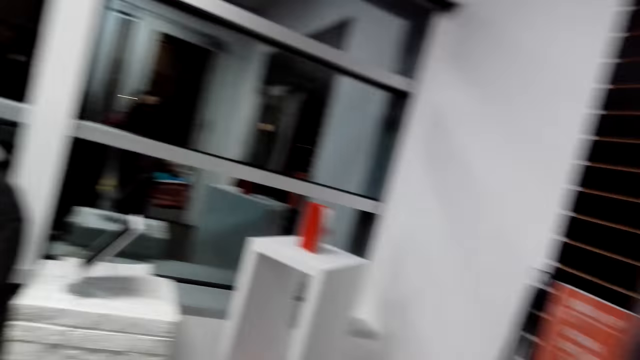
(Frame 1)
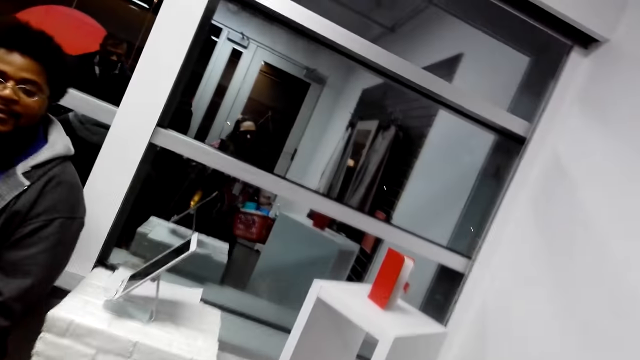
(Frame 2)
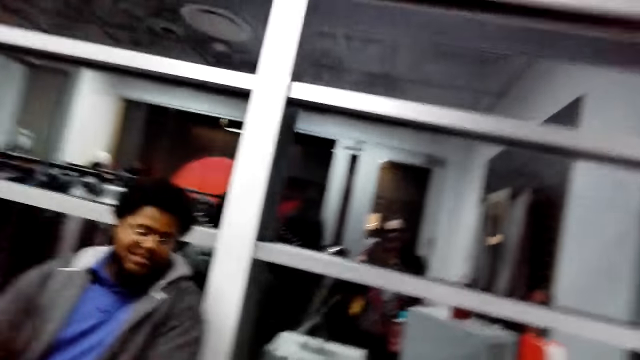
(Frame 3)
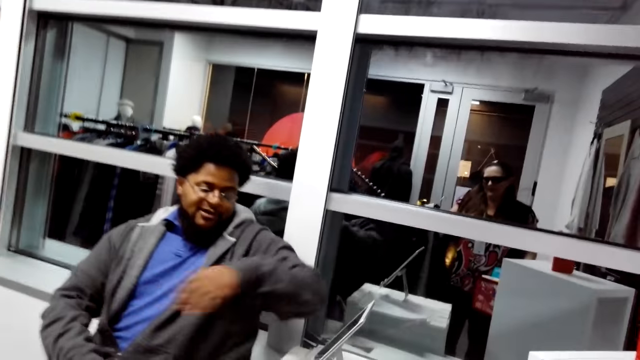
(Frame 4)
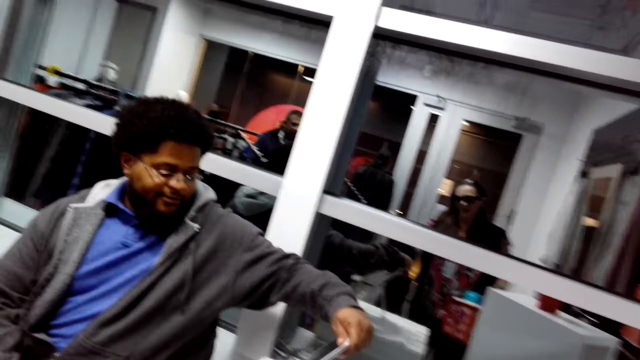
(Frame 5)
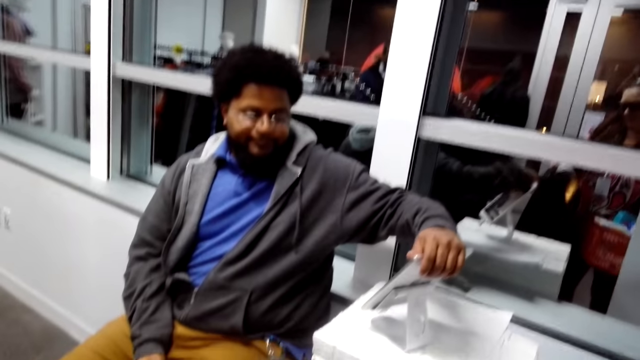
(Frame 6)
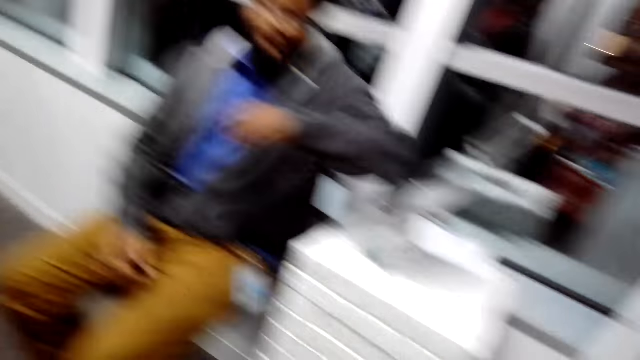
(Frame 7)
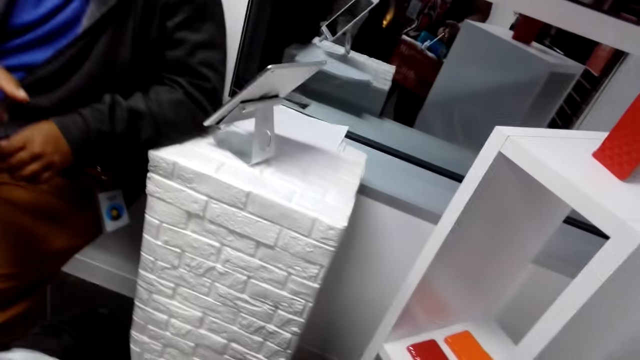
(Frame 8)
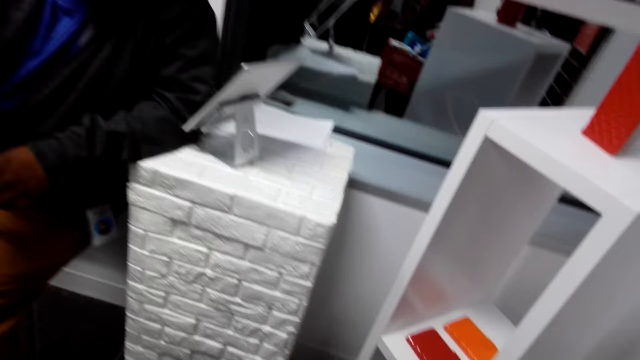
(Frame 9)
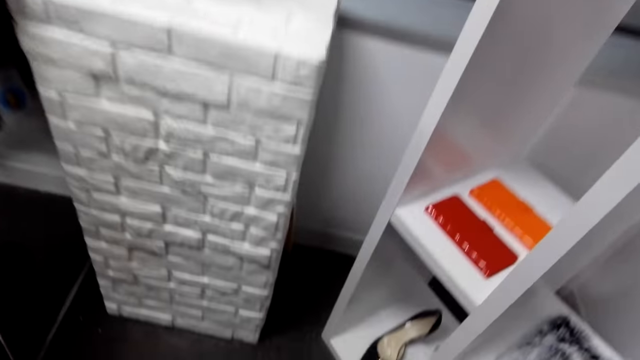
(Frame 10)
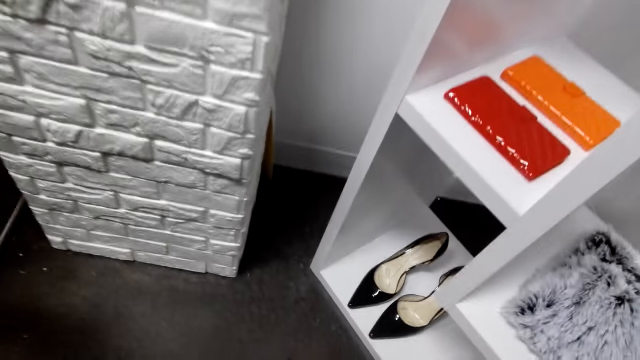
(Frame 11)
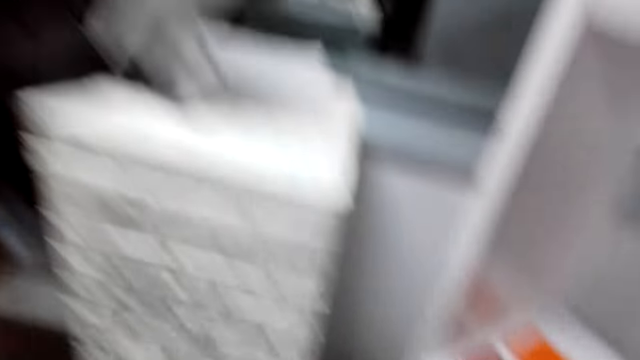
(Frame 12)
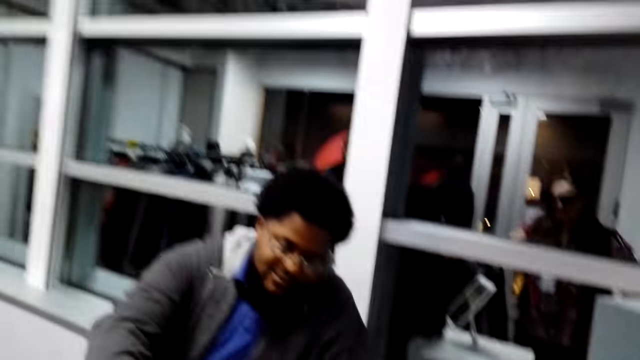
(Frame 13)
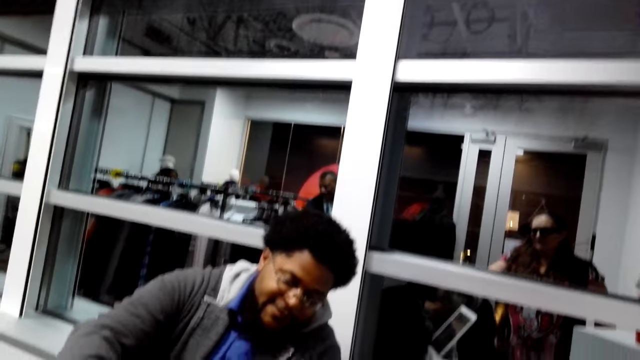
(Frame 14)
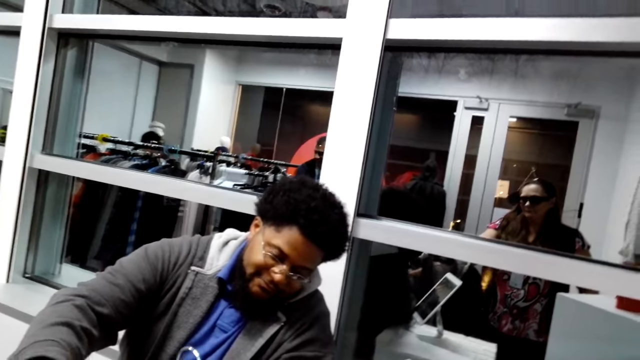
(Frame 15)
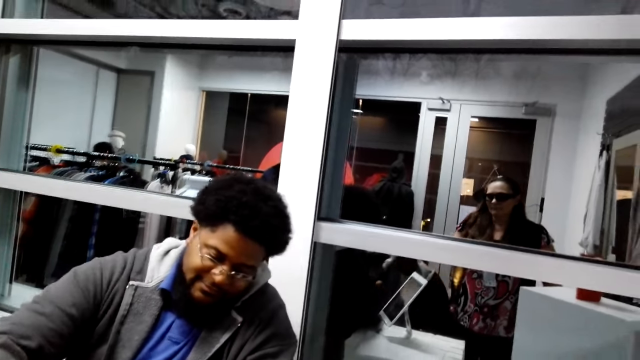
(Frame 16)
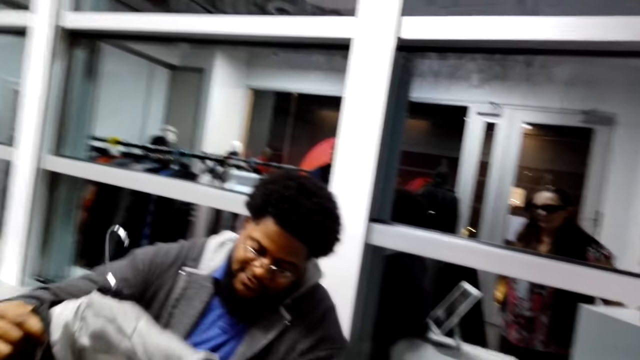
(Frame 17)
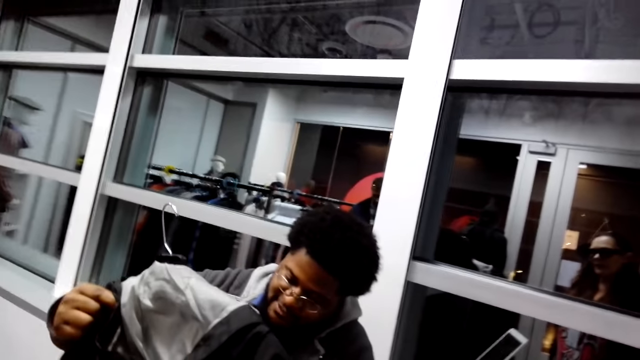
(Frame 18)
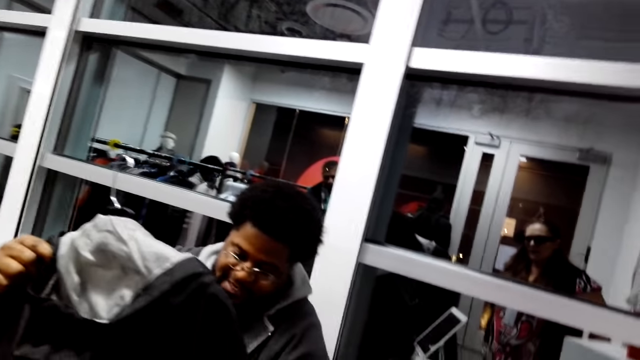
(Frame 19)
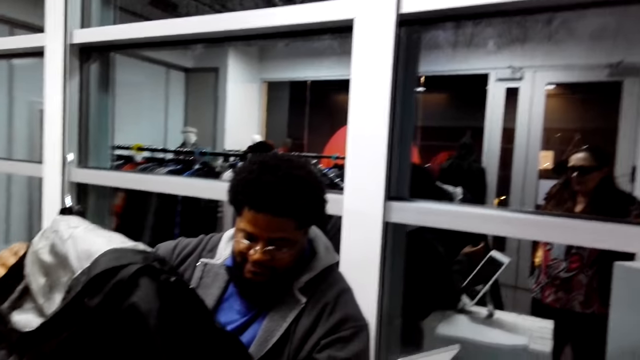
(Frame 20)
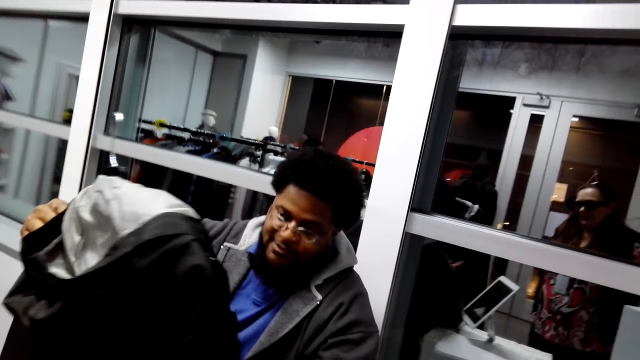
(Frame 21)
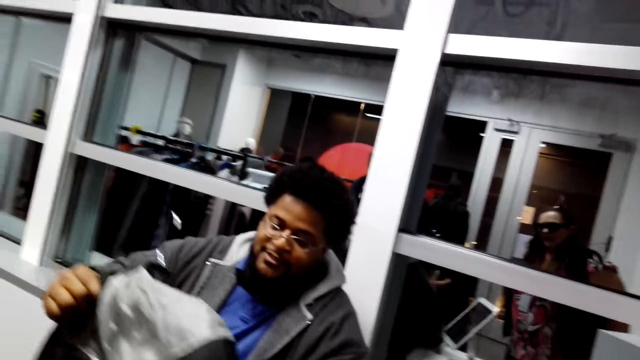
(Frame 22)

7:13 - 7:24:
The camera wearer looks at the mirror. A man moves the mirror and moves the hand. The camera wearer looks around. They pass the cloth to the man. They look at the shelf. The man looks at the cloth.

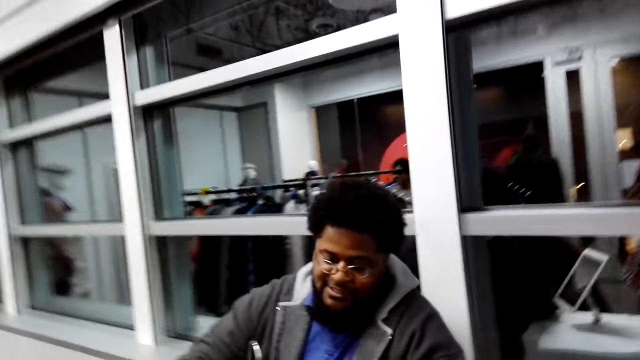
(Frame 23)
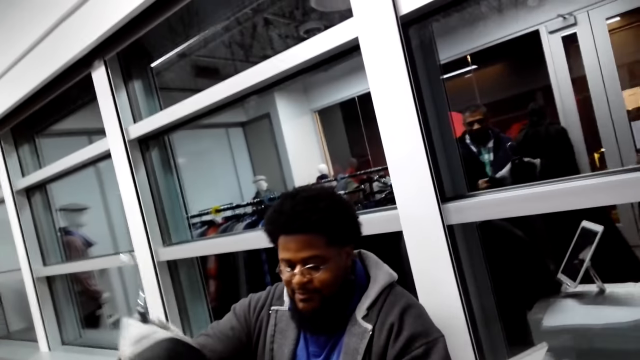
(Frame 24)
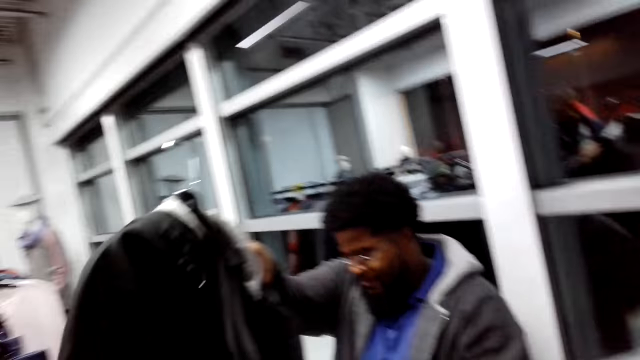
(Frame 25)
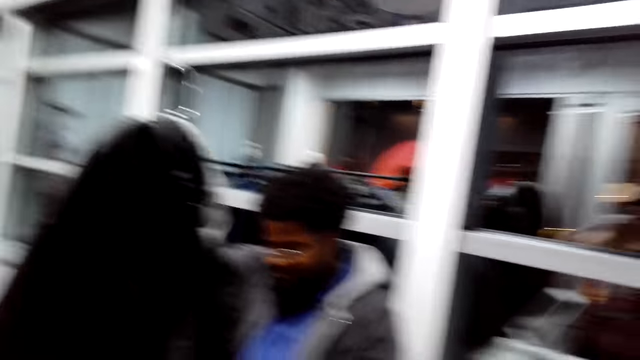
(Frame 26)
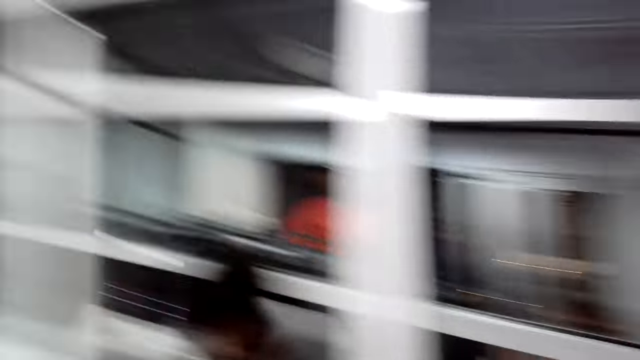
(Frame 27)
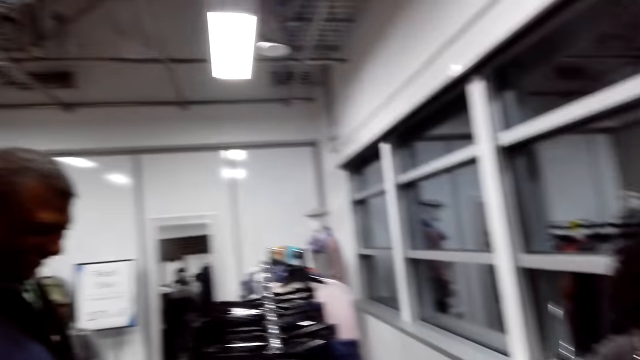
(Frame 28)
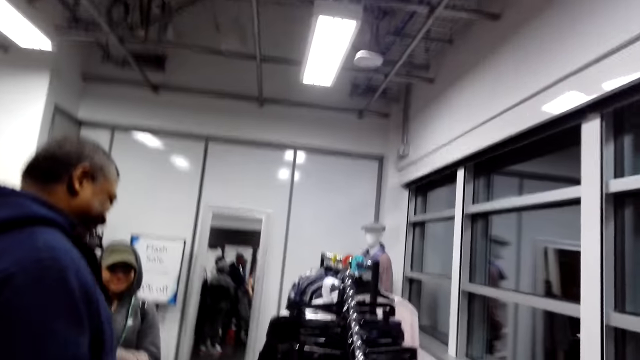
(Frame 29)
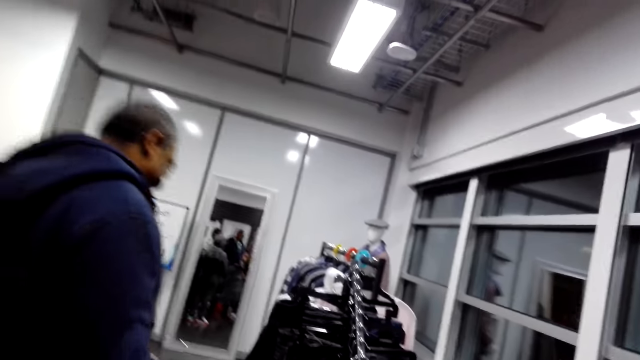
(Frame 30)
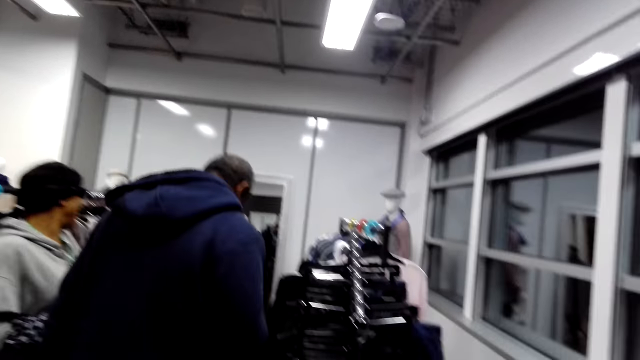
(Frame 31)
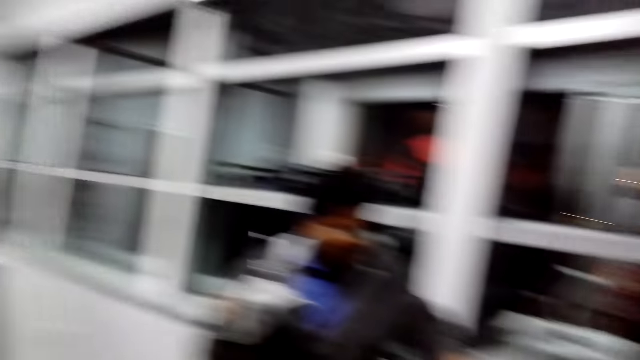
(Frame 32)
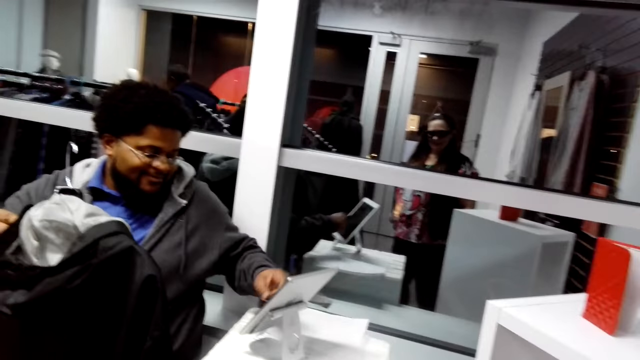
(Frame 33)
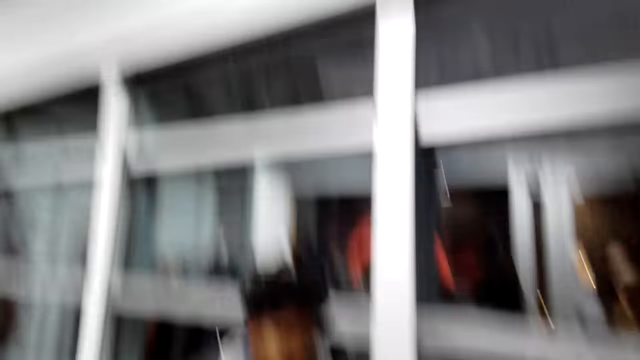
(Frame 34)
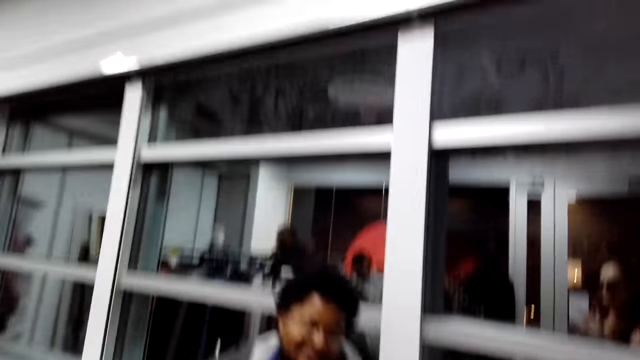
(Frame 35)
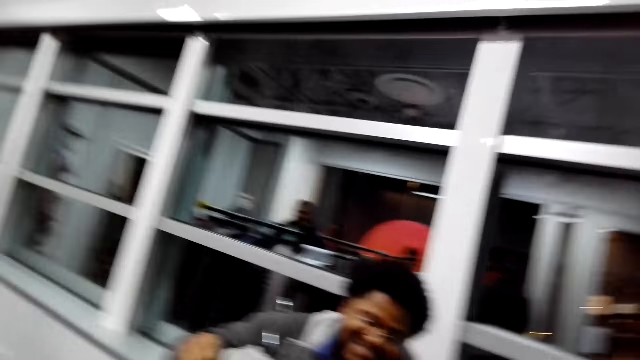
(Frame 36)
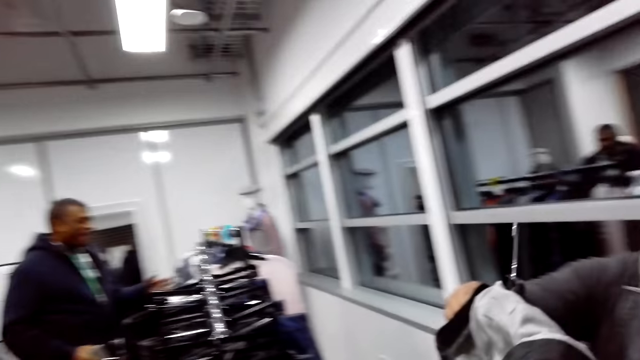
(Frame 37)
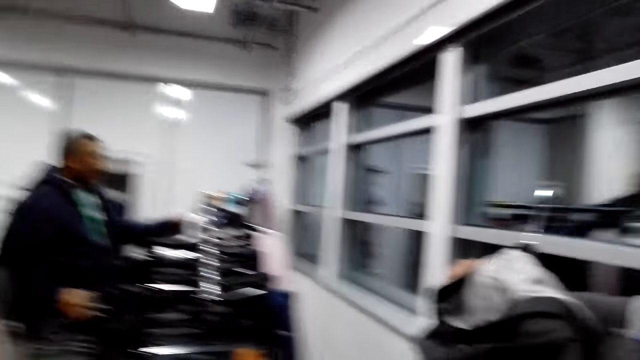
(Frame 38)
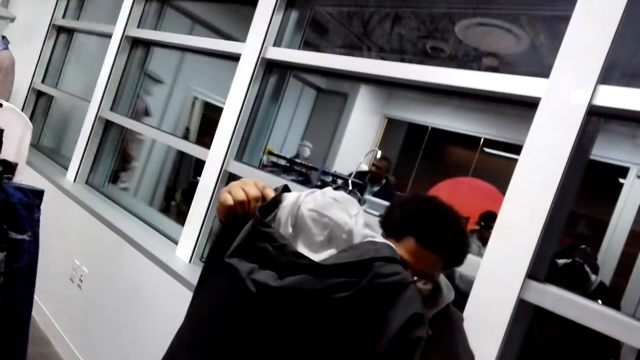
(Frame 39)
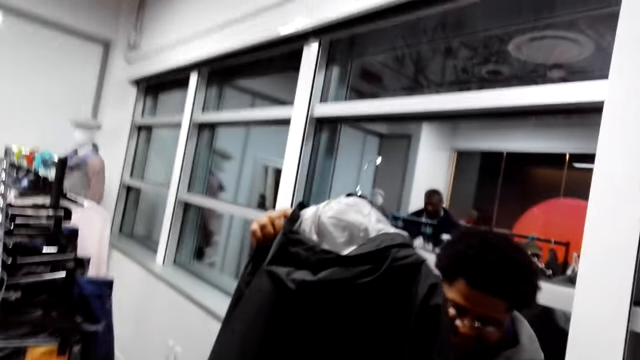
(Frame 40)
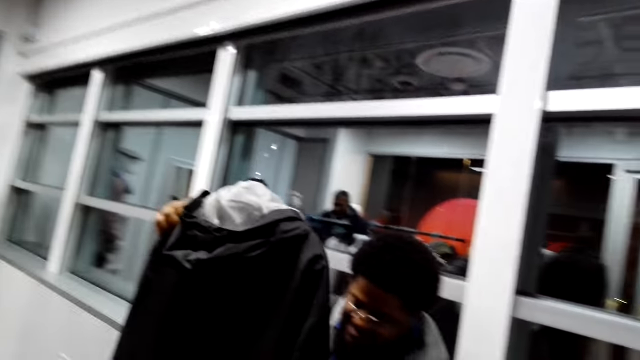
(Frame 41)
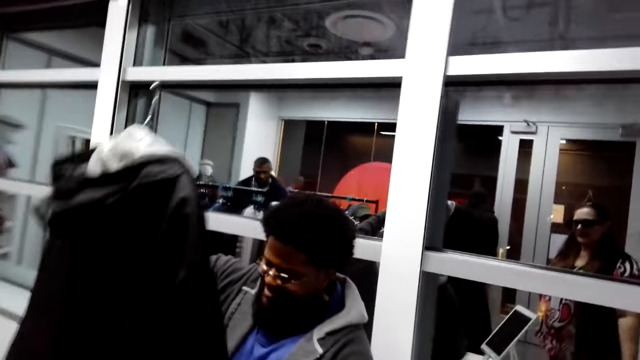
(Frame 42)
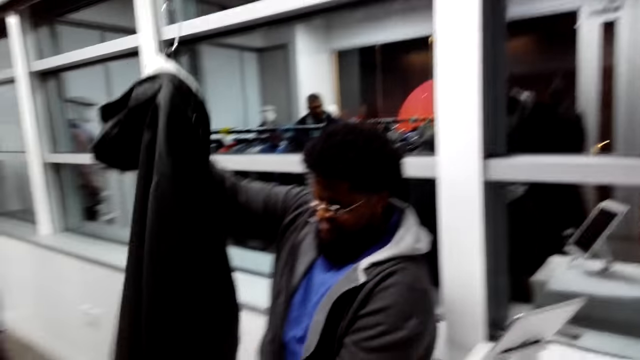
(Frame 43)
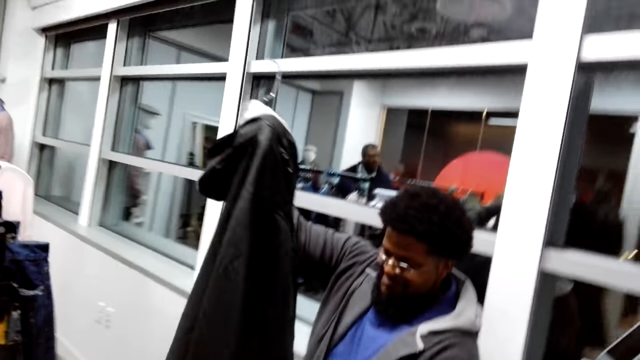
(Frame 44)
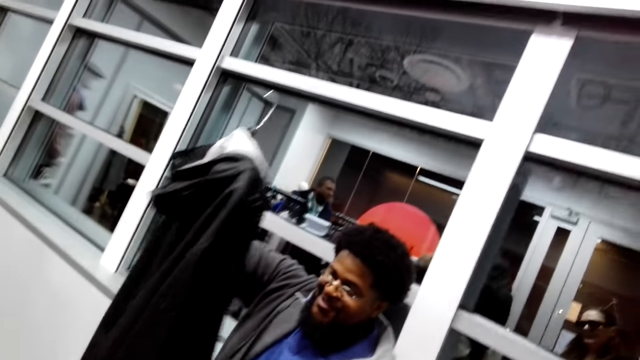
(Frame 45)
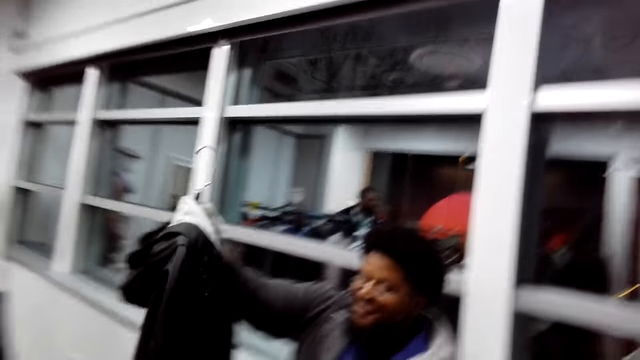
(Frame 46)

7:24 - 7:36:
The camera wearer looks around. A man steps forward. A person looks at the jacket. Another man looks at the mirror. The camera wearer looks around. The other man looks at the cloth.
